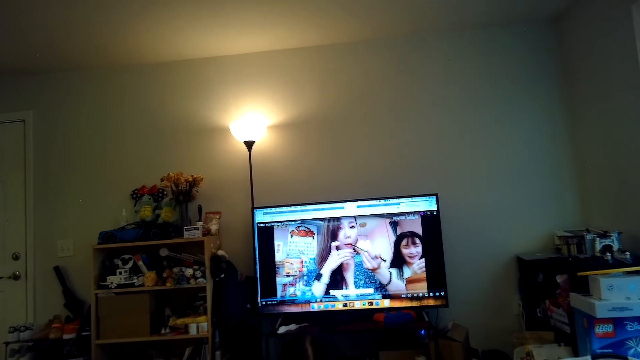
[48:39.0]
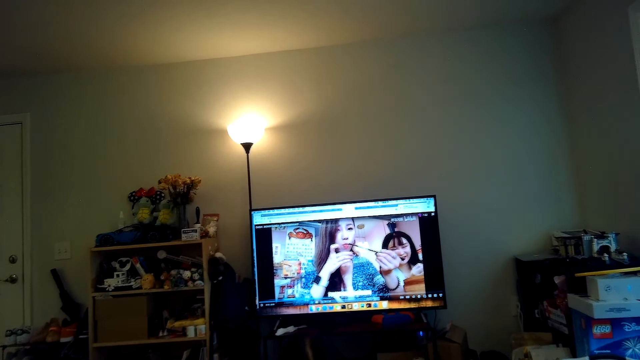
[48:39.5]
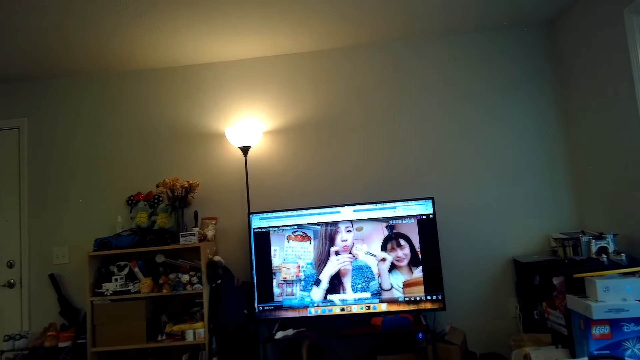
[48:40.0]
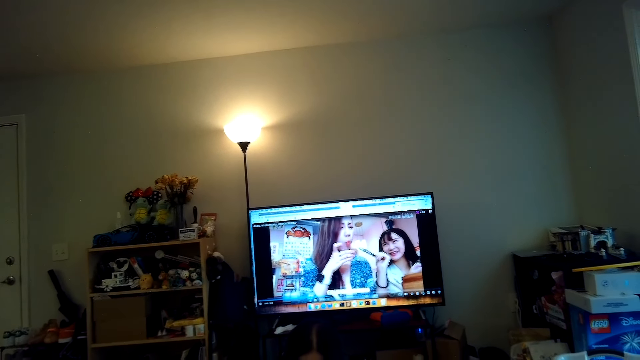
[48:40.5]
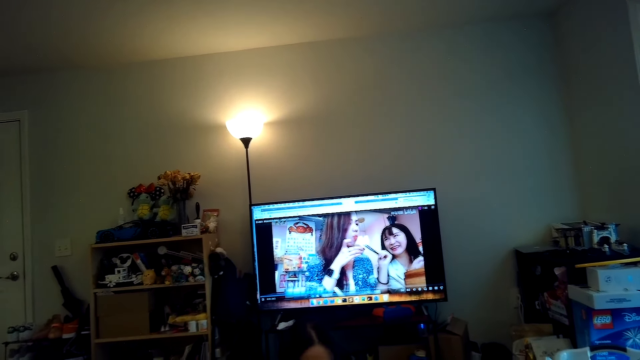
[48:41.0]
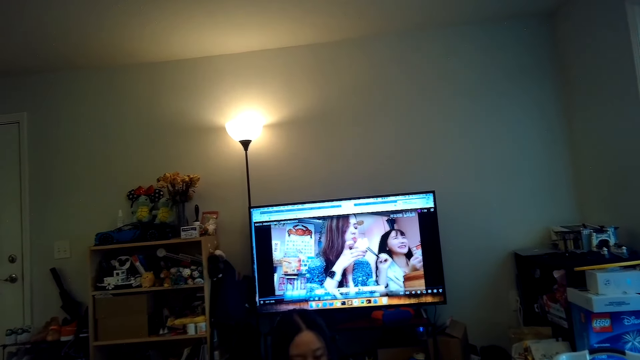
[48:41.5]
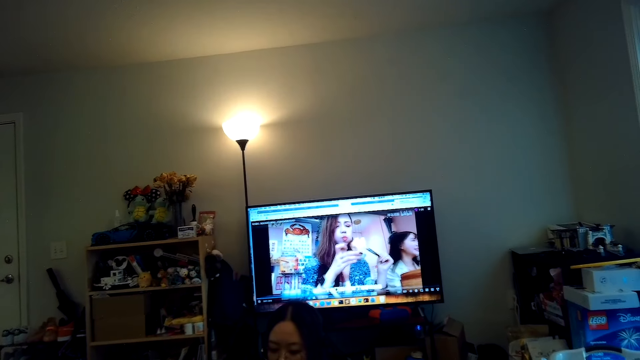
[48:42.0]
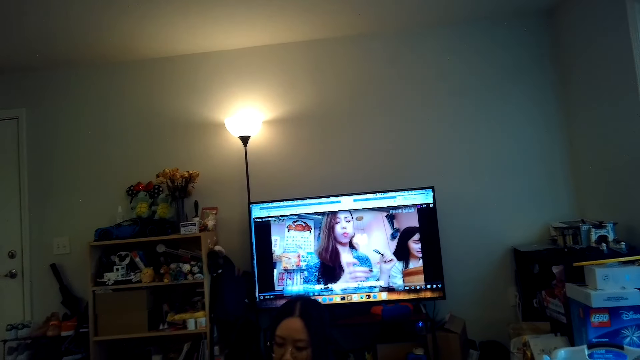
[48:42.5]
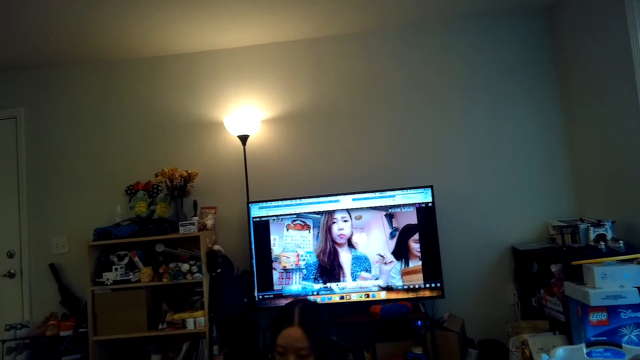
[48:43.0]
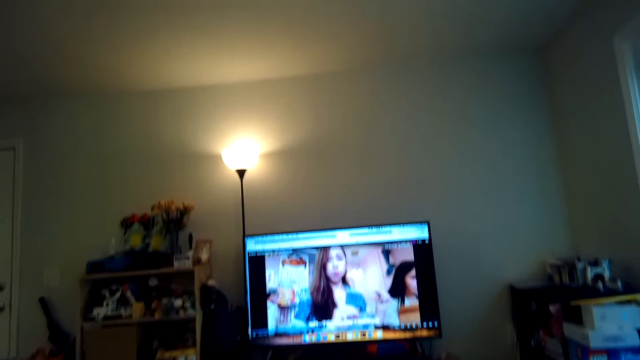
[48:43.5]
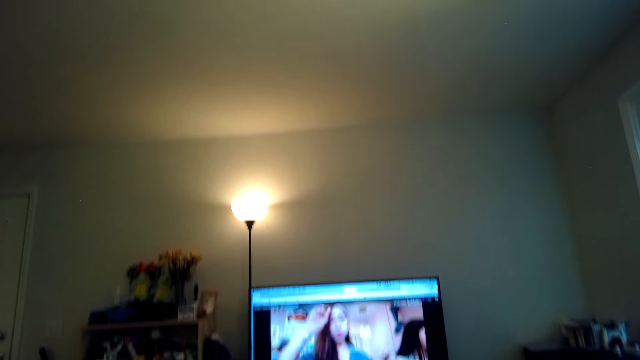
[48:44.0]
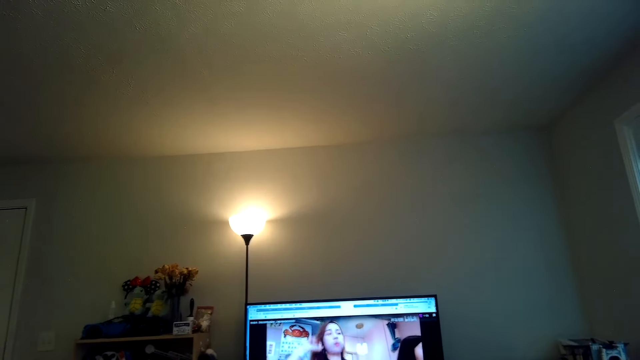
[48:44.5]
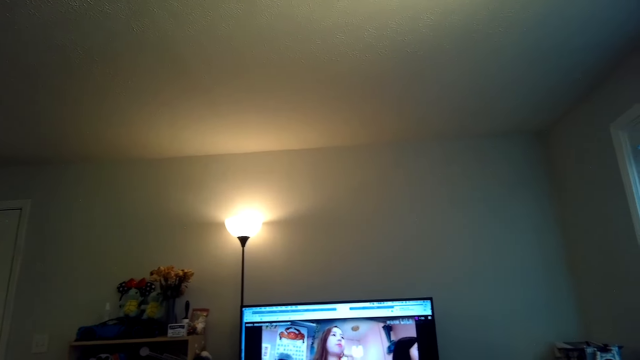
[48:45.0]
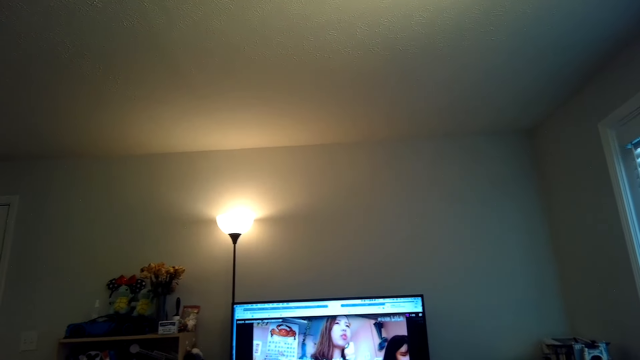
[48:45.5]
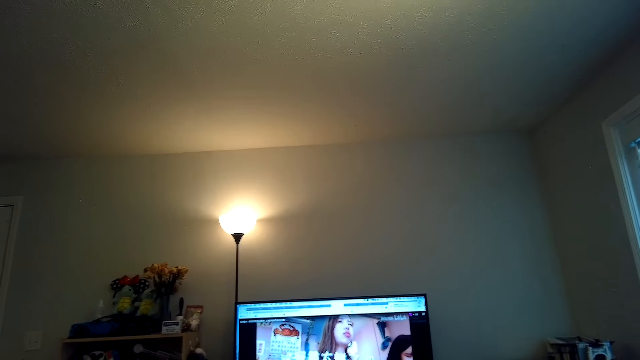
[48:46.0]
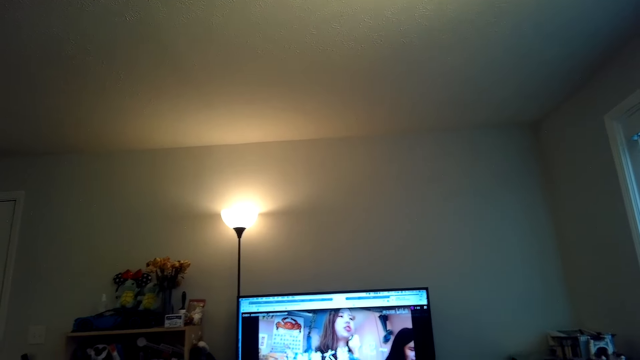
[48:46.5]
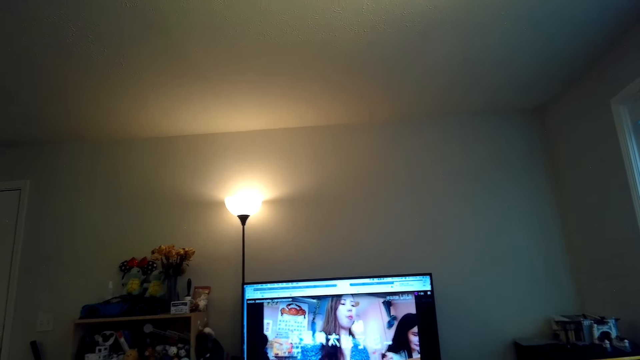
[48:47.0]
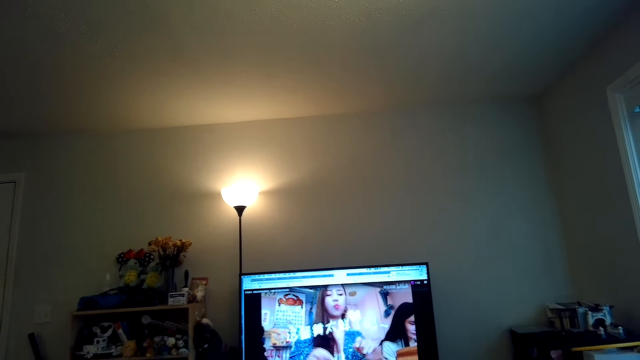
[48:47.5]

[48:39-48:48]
A person talks.

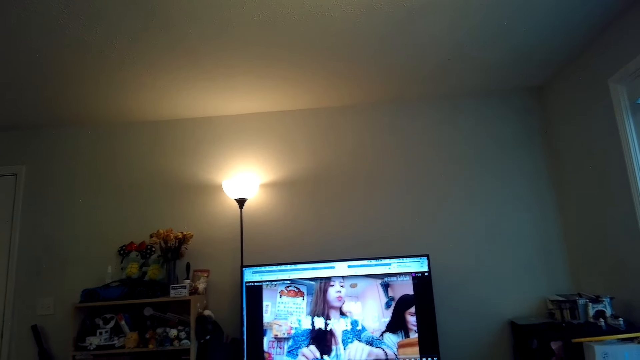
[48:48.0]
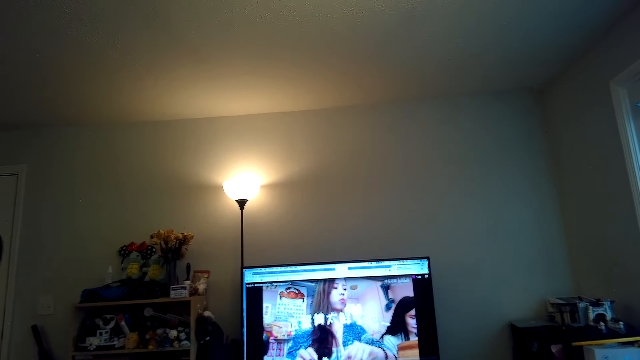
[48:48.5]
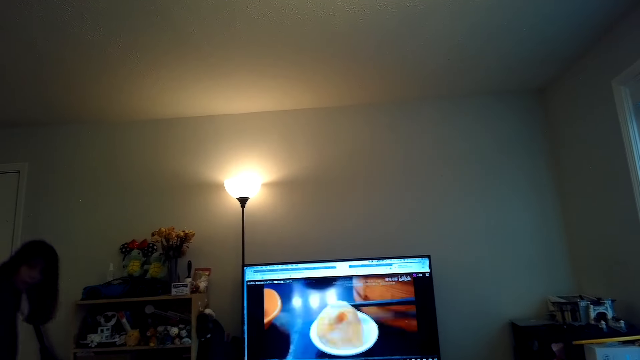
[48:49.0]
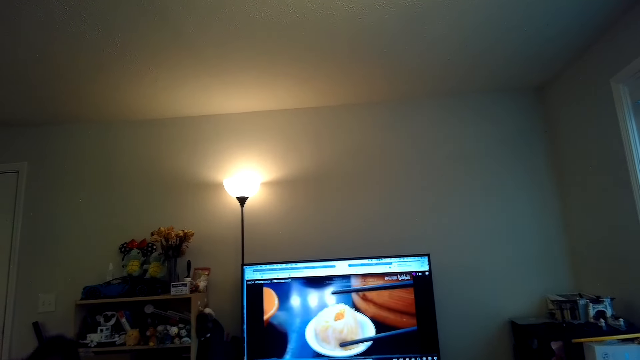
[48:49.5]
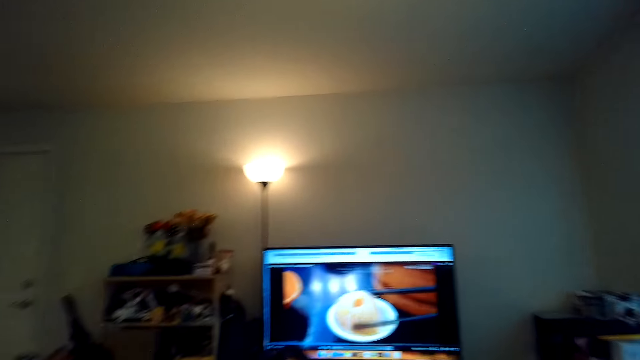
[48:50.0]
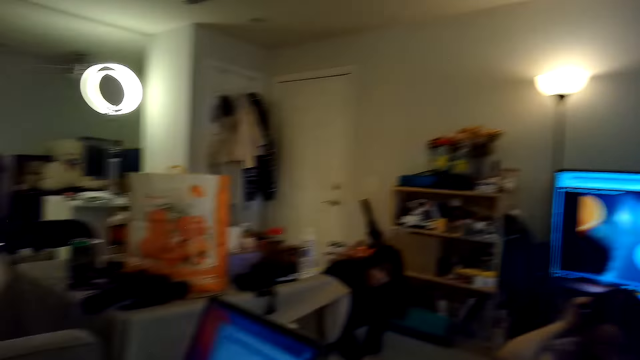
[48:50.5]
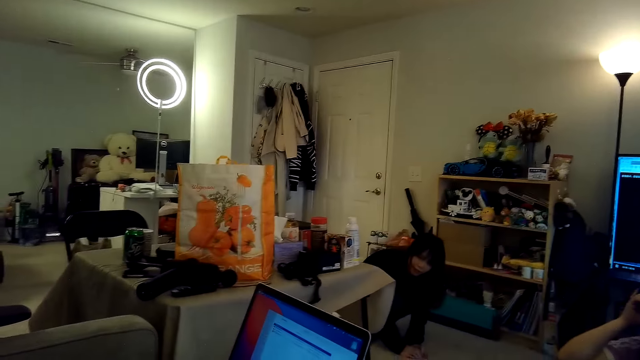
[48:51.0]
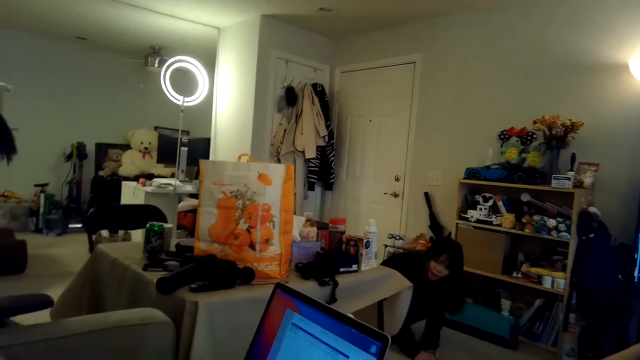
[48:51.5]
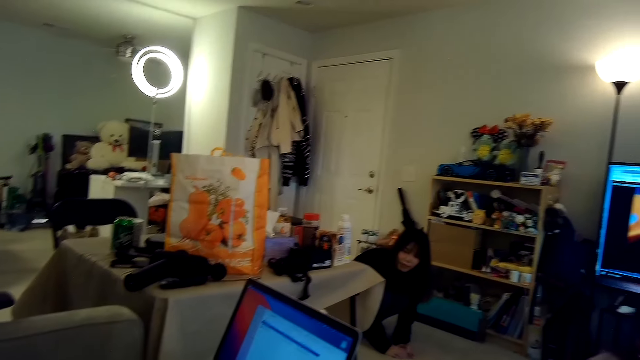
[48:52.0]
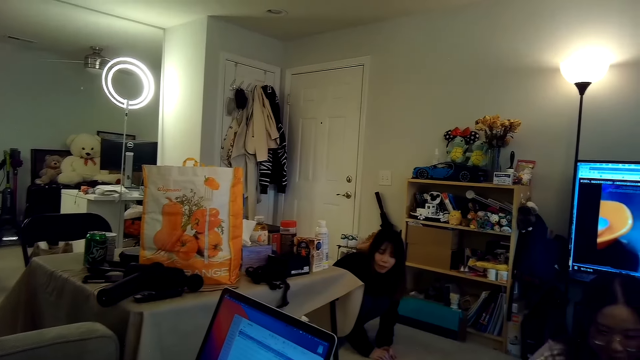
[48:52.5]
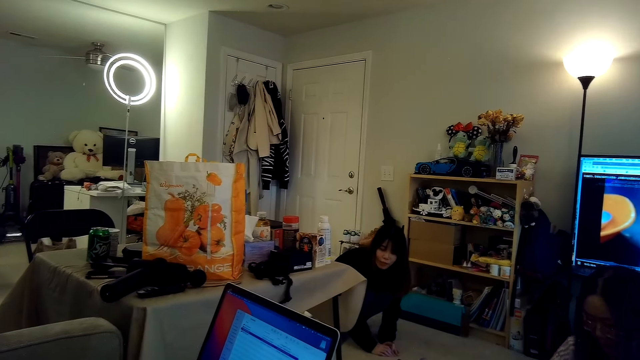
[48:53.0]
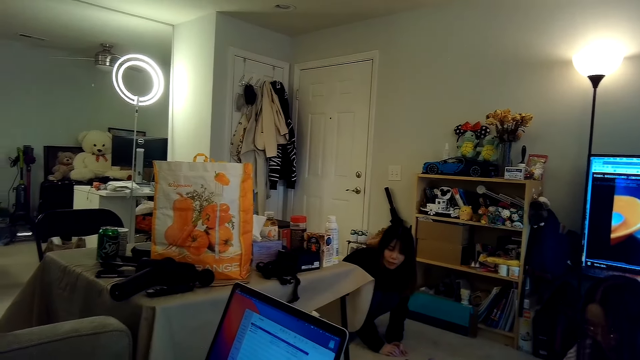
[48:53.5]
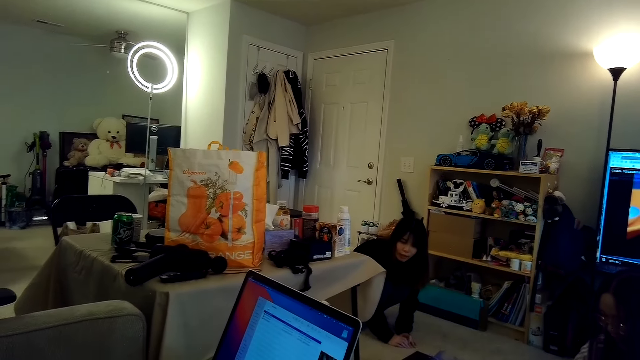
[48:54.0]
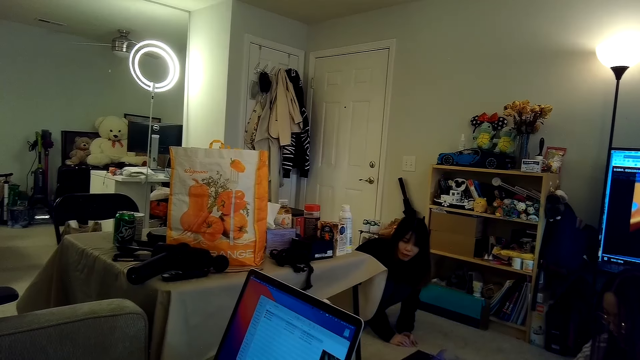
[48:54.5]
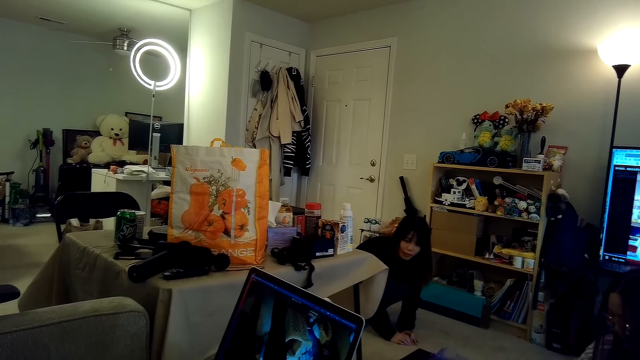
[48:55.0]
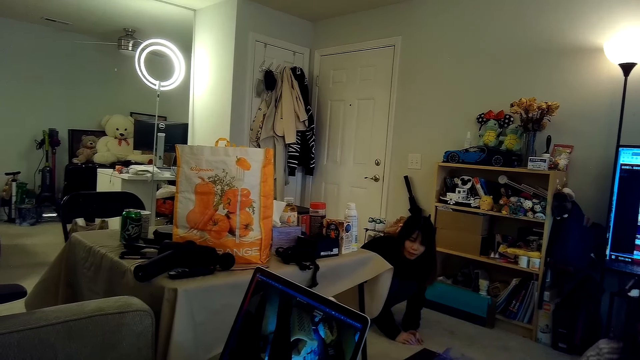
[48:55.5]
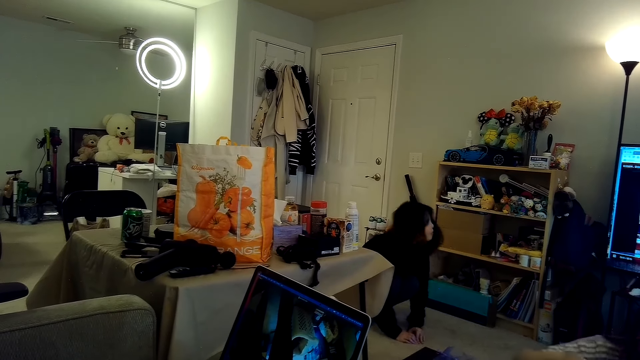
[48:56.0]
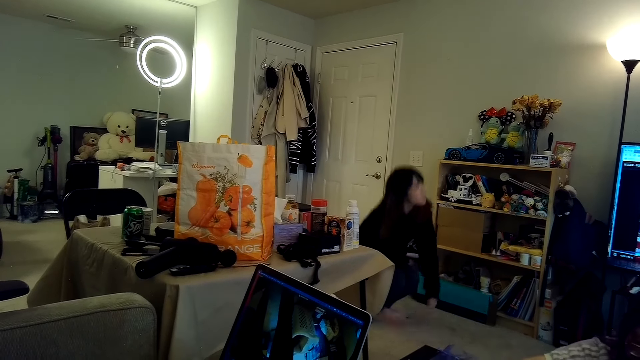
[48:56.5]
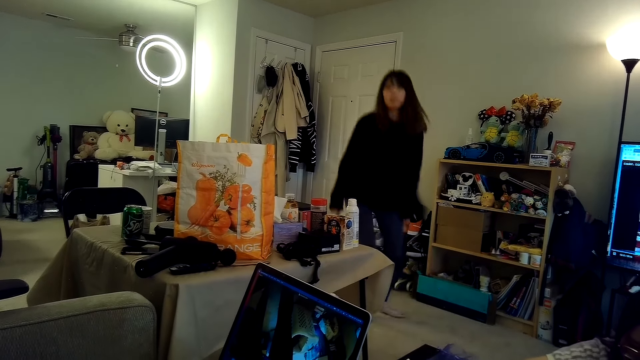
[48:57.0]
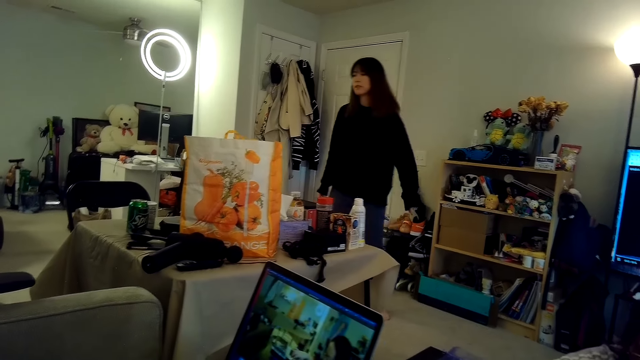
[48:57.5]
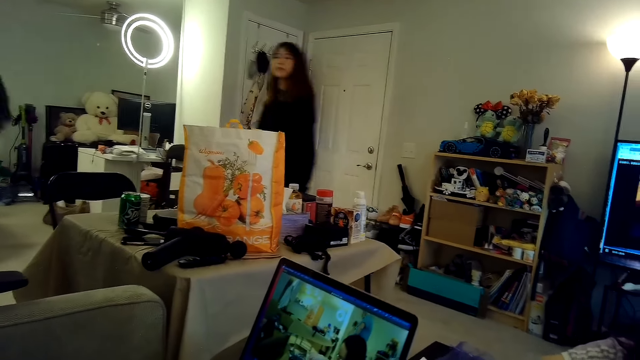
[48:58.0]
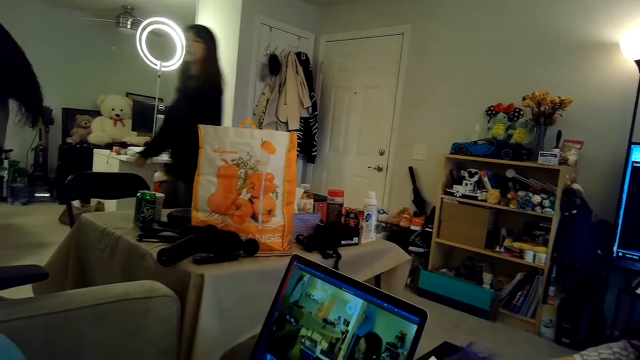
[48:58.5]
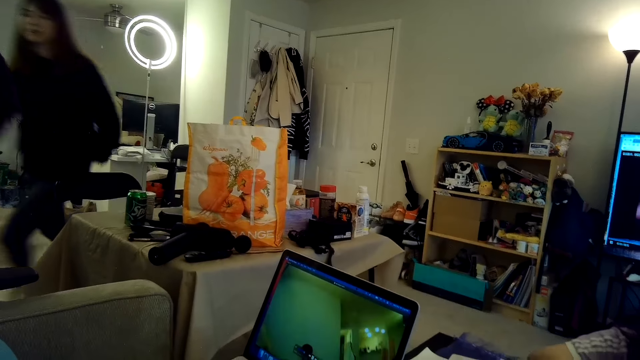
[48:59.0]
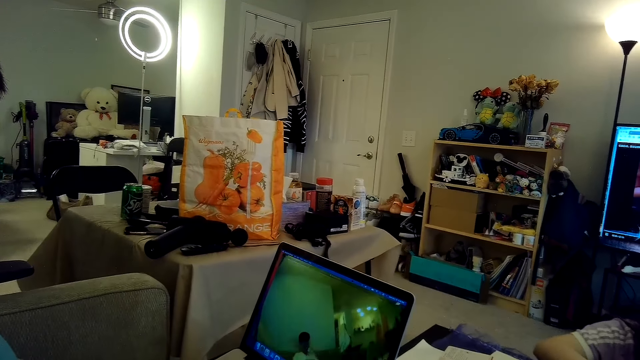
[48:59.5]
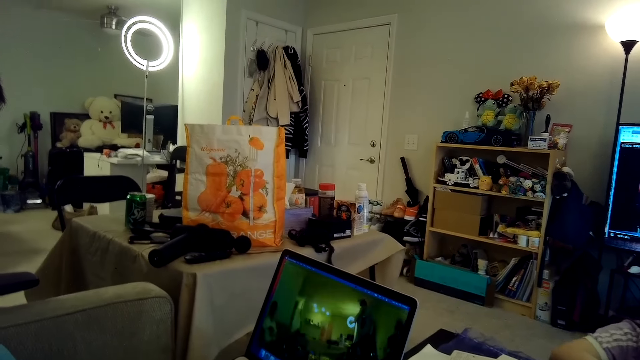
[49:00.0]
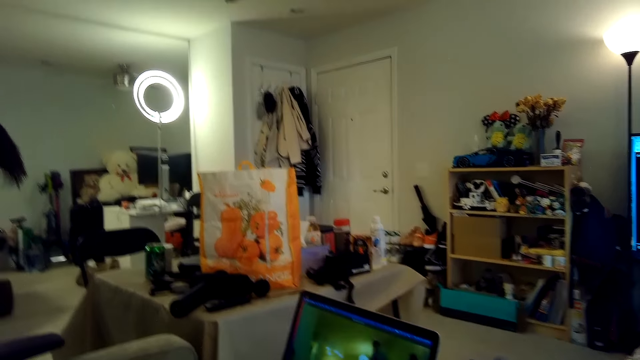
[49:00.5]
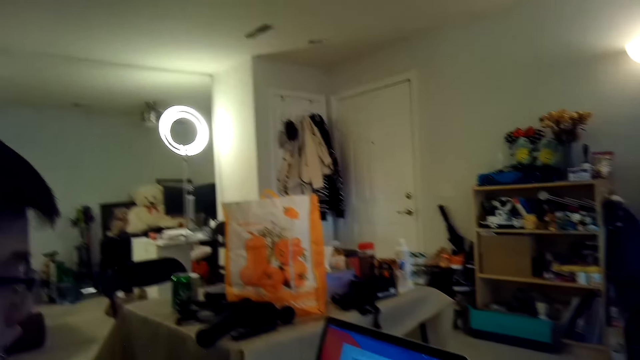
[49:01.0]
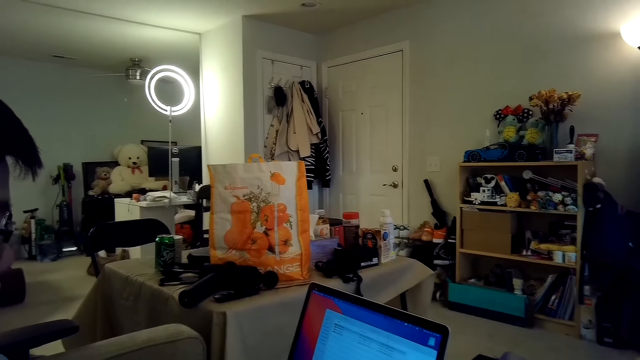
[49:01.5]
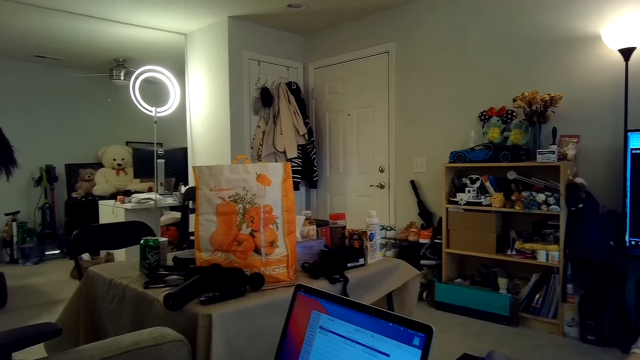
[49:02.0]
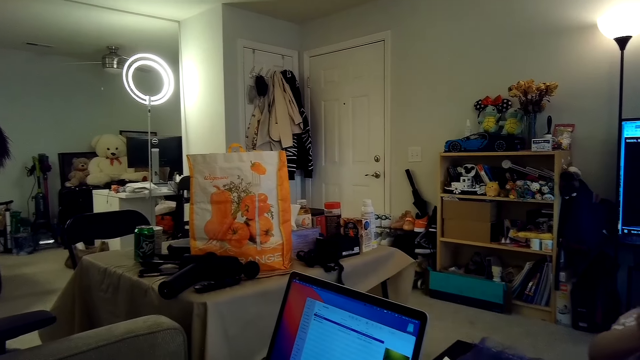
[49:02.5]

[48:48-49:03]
A person squats on the floor. The camera wearer stares at the laptop. Another person operates the laptop. The first person talks and walks on the floor. The camera wearer stares at the laptop.
